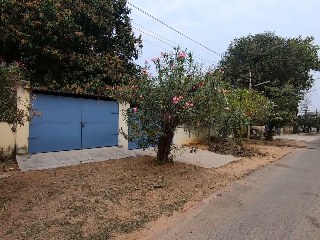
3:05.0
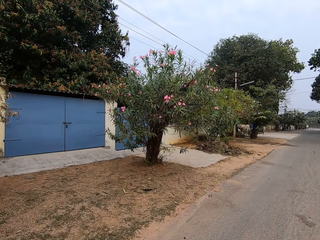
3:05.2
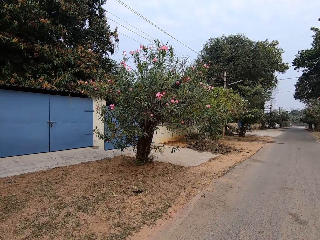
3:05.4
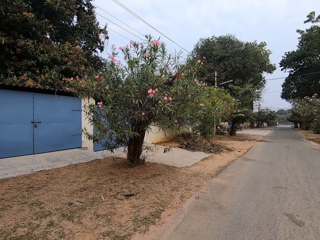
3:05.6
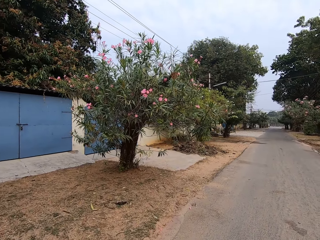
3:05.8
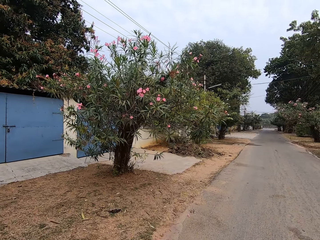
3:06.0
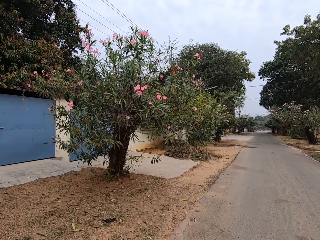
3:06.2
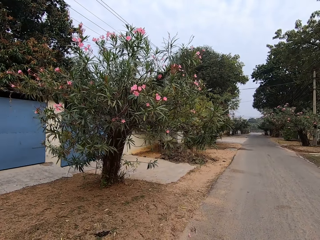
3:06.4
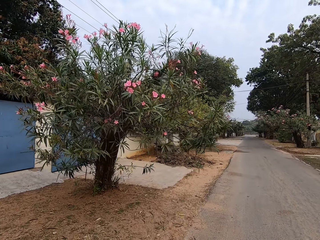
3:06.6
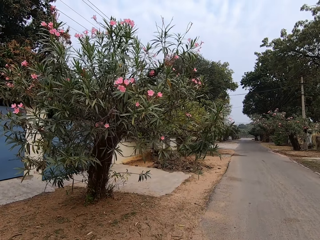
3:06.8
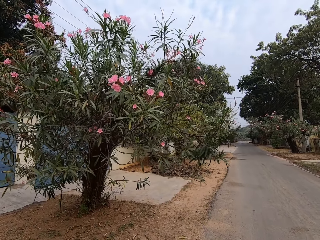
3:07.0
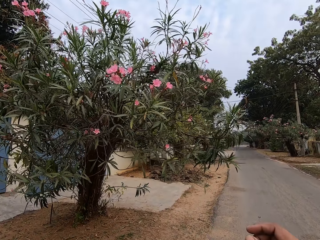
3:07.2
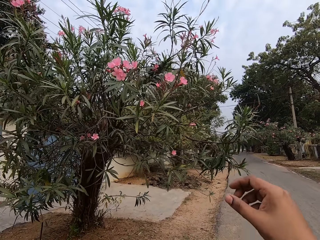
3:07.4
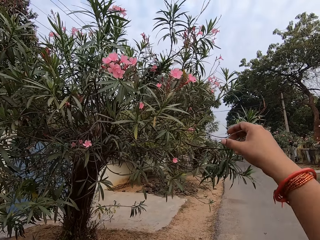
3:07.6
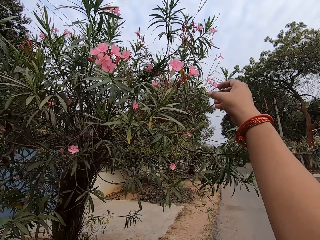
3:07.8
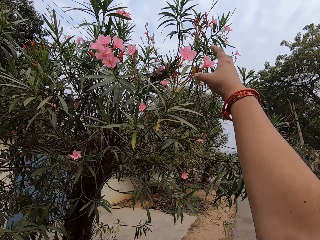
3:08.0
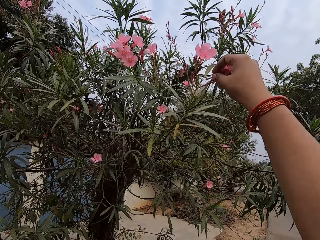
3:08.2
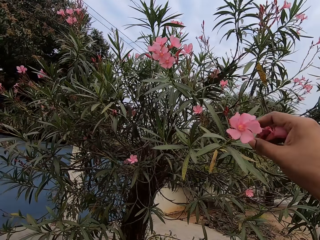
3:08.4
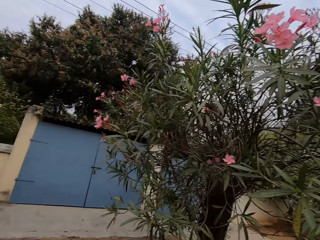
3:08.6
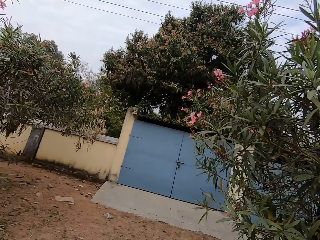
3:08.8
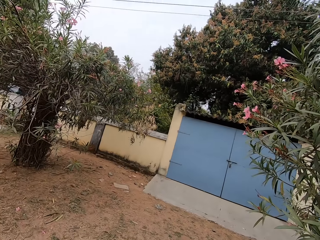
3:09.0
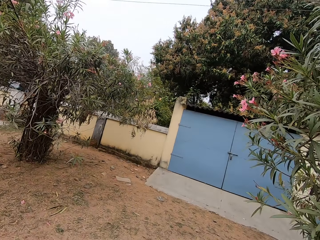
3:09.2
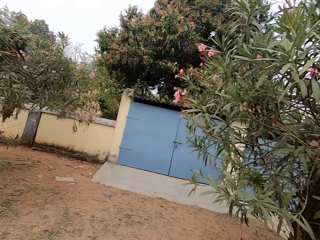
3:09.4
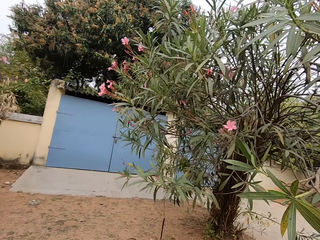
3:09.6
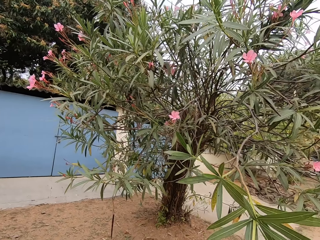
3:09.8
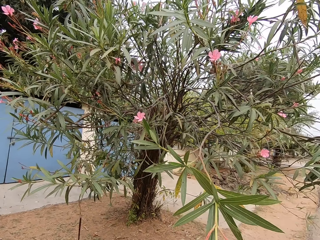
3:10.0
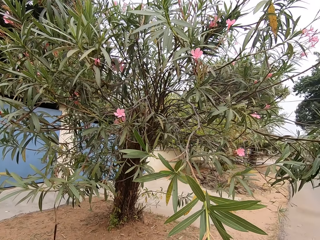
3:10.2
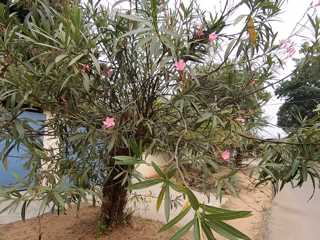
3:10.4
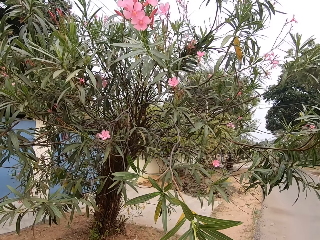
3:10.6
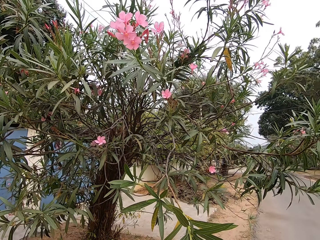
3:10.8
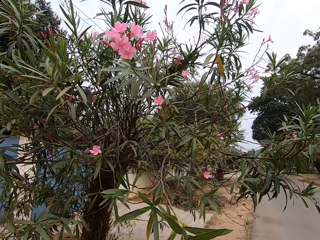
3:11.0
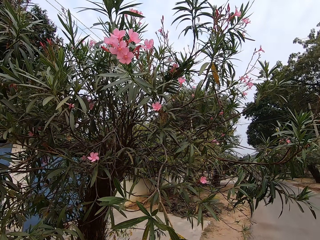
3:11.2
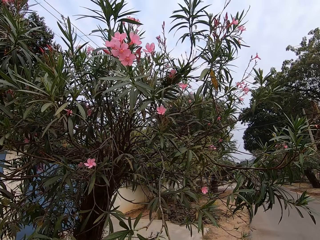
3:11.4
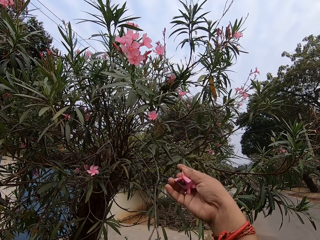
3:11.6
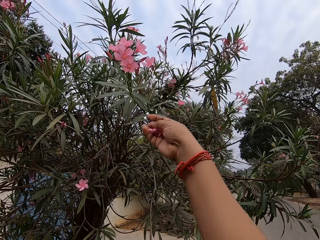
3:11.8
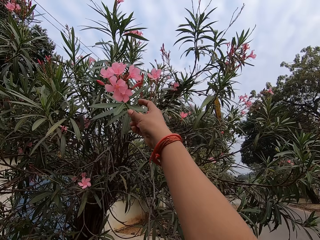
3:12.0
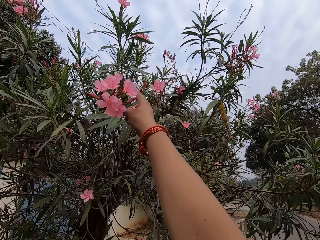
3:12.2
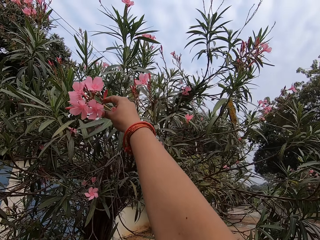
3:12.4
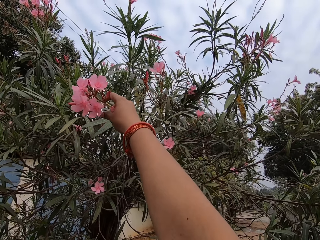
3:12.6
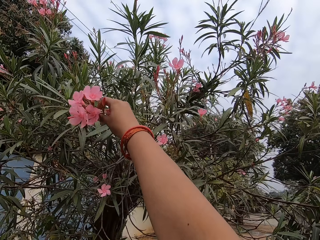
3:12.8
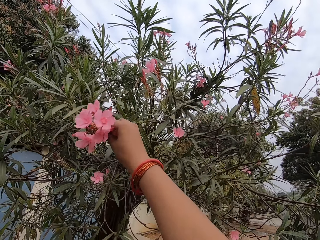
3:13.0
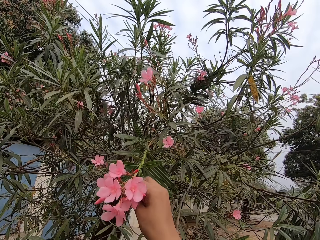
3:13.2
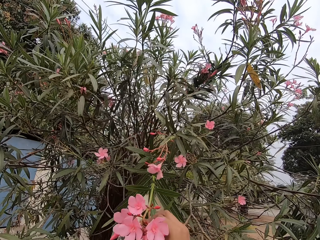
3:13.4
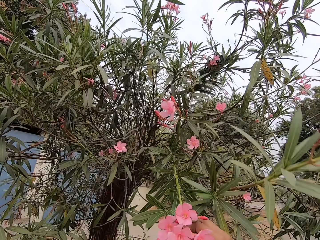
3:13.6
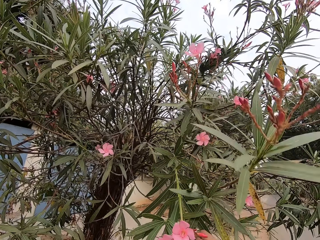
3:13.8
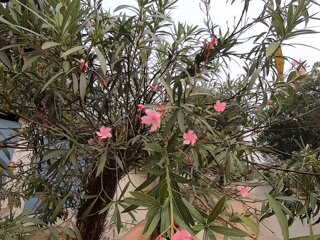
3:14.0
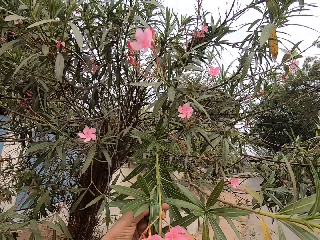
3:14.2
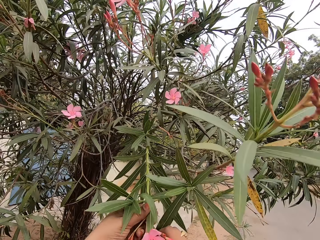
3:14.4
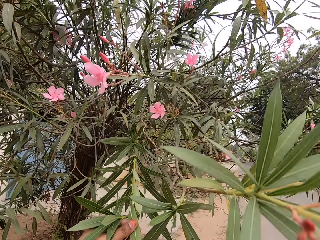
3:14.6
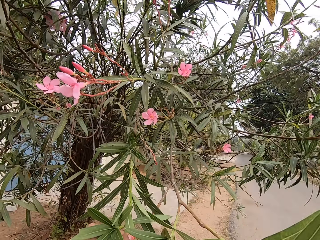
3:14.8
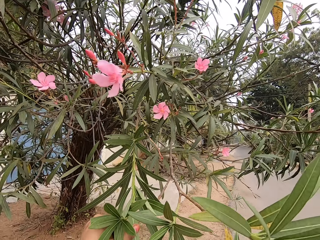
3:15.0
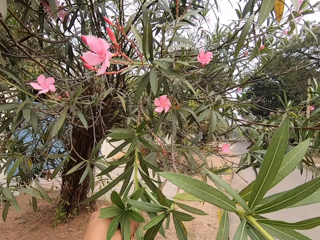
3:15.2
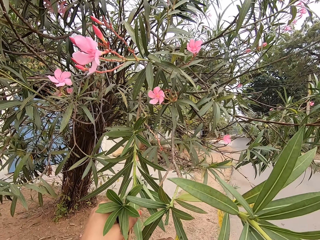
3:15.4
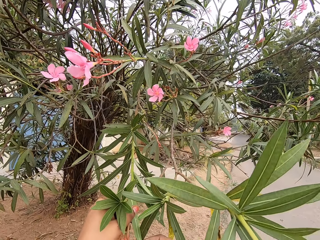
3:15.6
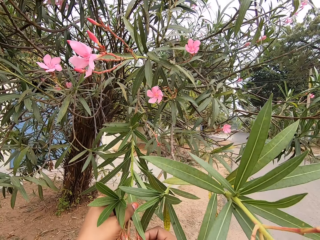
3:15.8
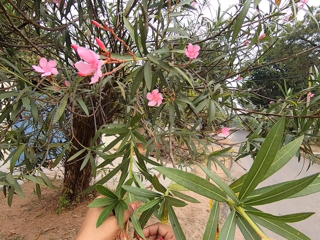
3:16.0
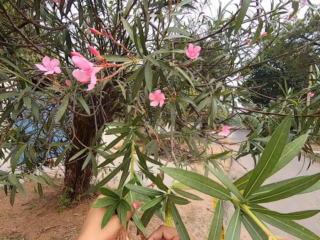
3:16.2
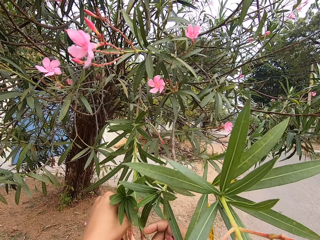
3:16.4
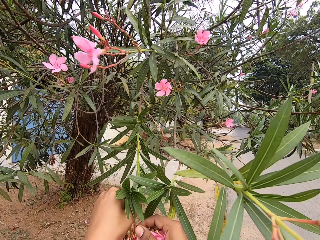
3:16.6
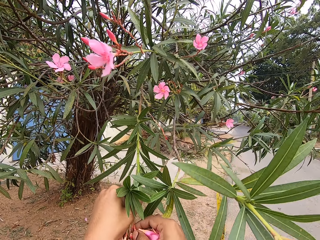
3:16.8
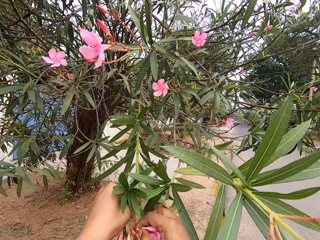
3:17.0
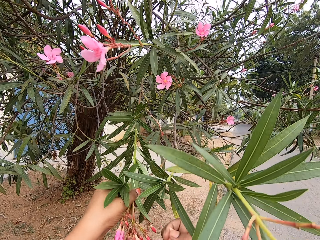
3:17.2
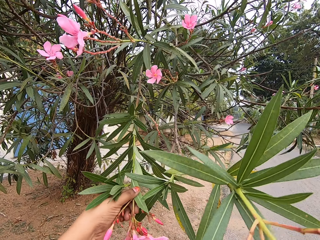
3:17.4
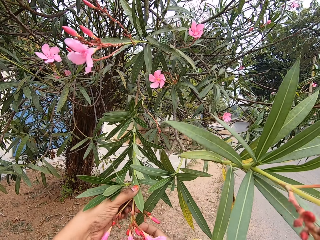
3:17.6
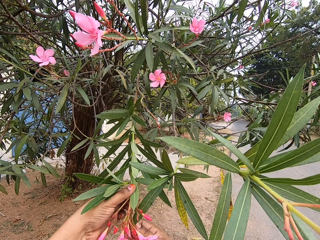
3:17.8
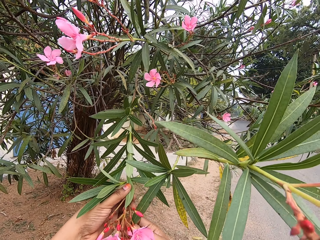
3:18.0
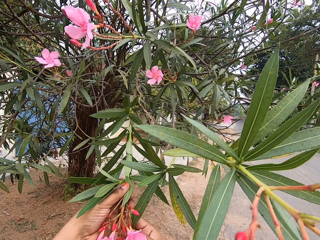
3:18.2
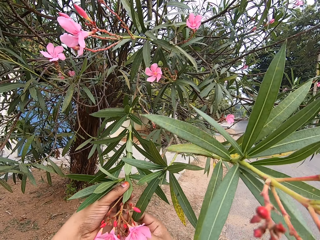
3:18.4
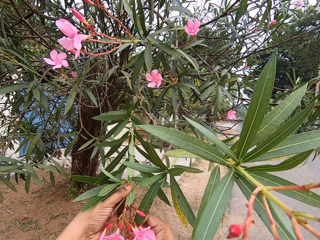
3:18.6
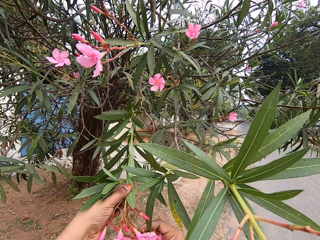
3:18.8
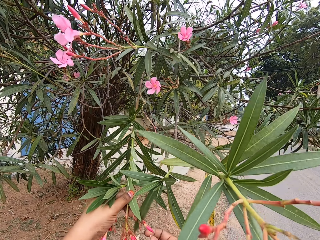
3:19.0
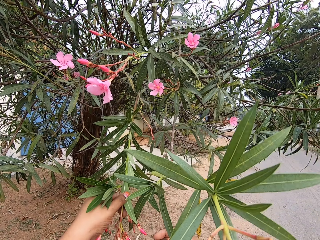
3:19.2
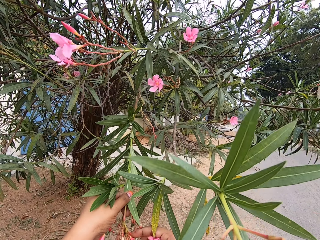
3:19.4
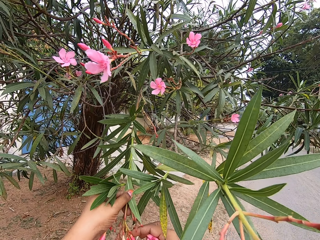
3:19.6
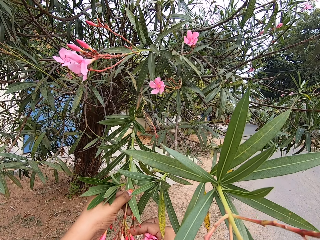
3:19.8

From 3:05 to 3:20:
The camera wearer cuts the flowers. They pluck flowers on a tree. They cut the flowers. They pull a tree branch. They pluck flowers on a tree.

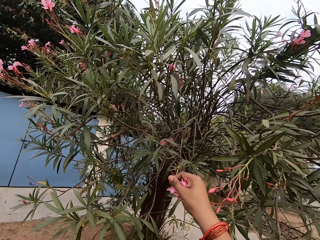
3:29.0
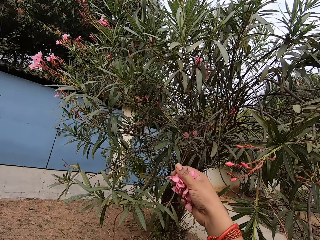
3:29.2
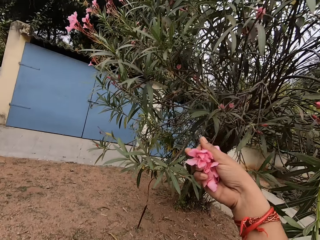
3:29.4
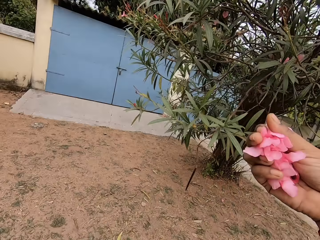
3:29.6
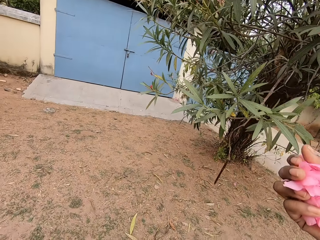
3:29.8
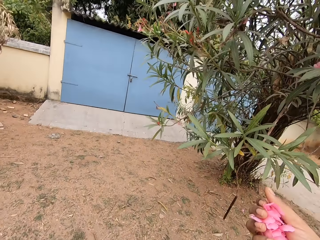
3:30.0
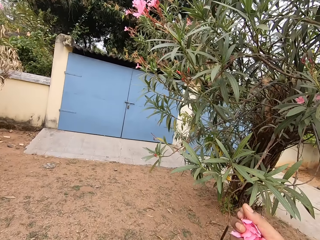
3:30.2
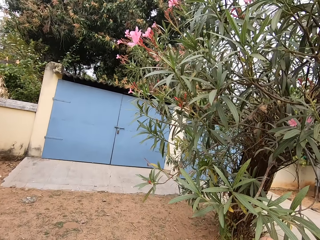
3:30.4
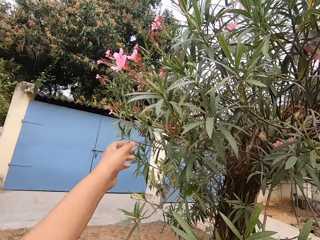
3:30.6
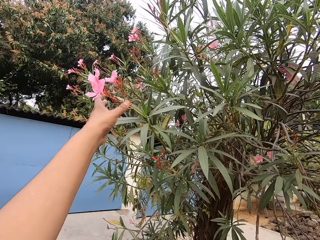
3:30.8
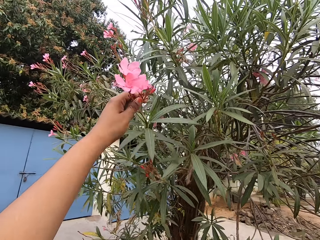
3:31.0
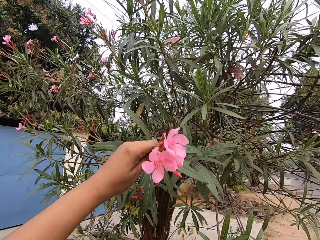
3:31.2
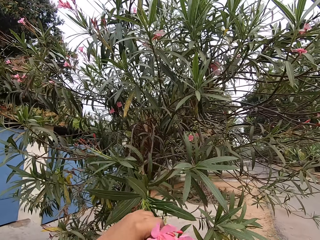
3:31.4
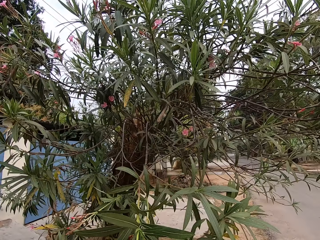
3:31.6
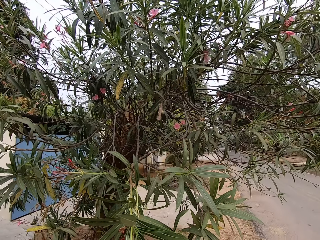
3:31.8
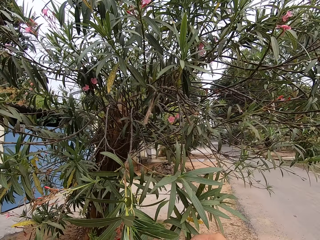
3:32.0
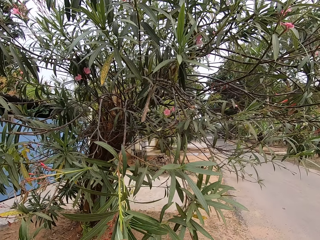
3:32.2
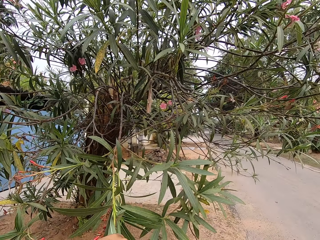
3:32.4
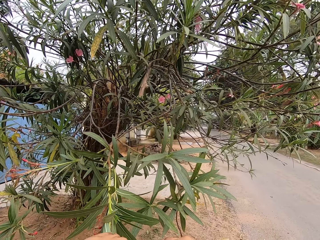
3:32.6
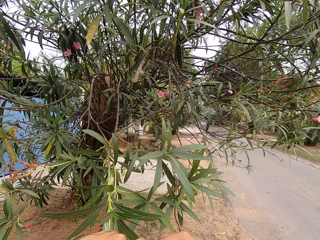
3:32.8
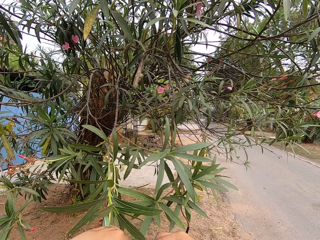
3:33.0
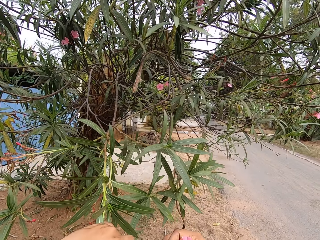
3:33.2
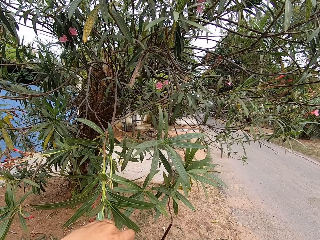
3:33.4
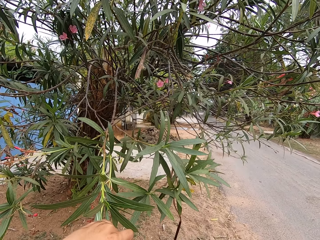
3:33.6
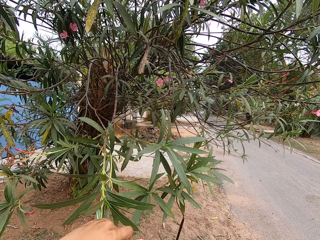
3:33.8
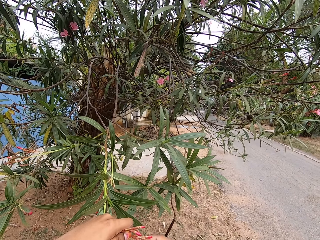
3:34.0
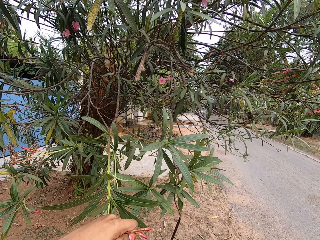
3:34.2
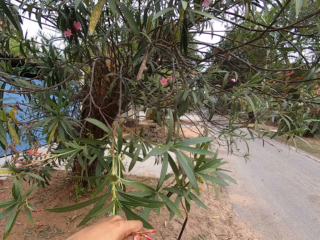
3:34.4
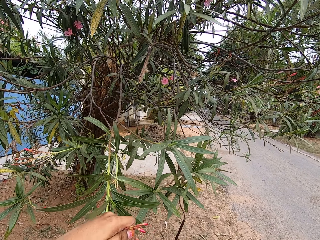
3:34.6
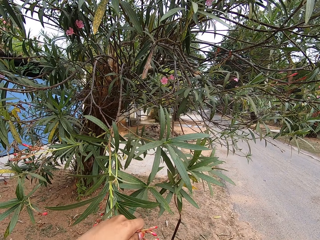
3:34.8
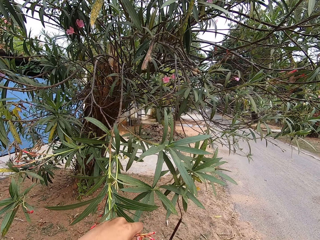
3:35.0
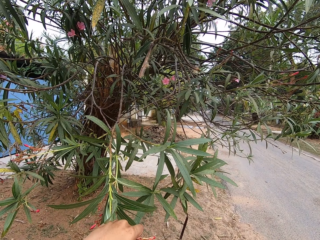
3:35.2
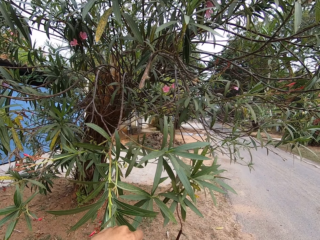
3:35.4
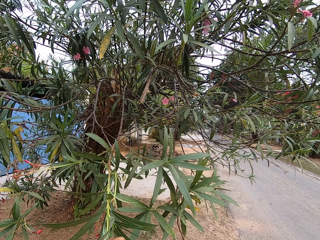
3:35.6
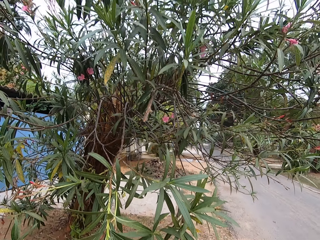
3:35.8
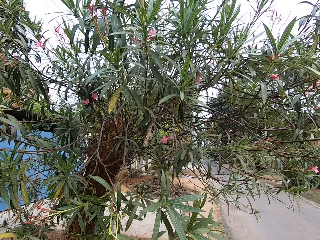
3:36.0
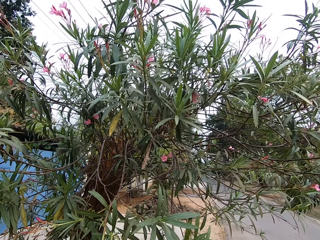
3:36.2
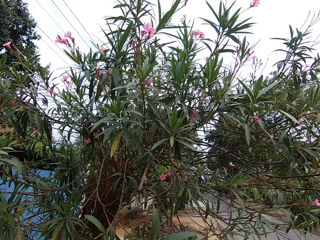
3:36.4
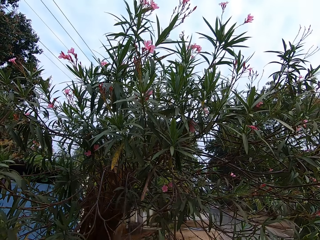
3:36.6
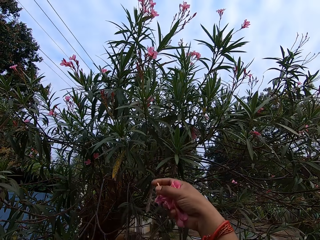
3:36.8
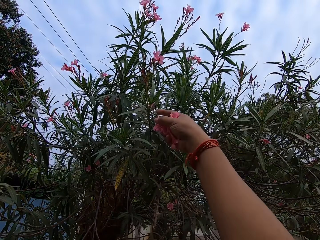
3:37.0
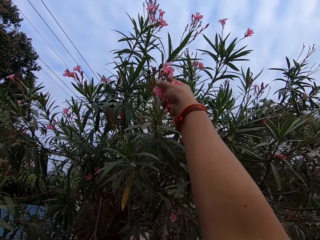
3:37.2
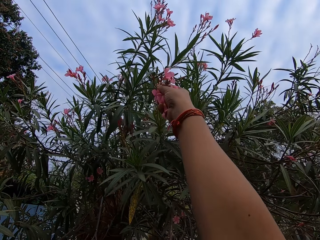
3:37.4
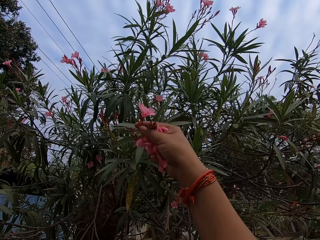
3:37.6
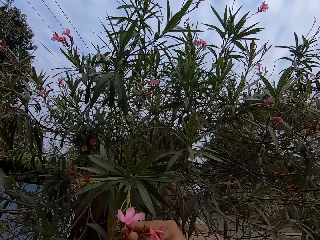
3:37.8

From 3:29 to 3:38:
The camera wearer holds the branch. They pull the tree branch. They pluck flowers on a tree. They cut the flowers. They hold the branch.
